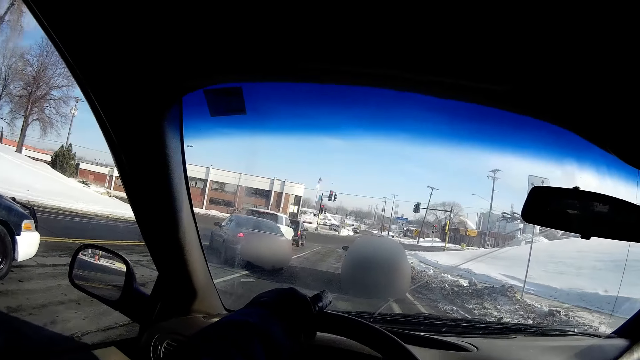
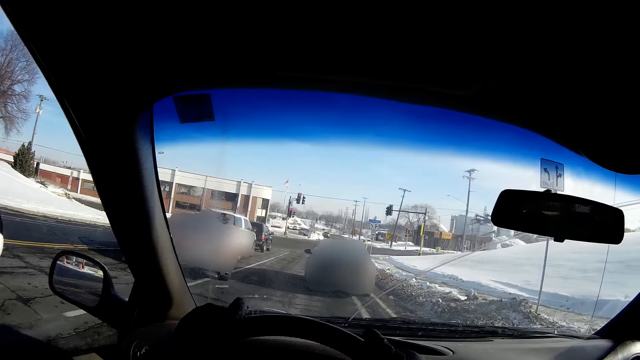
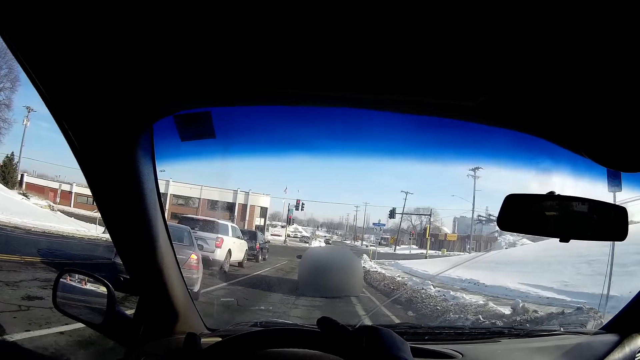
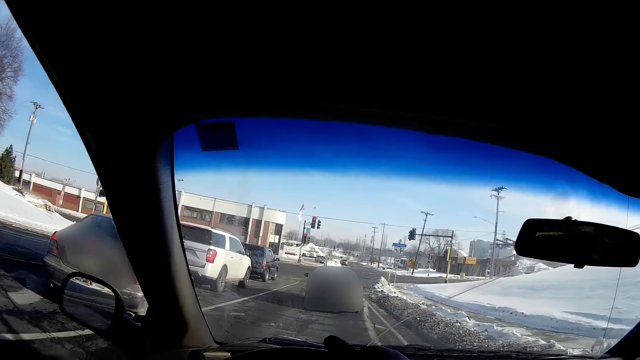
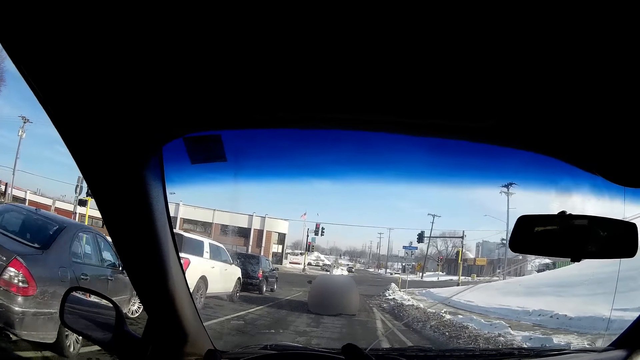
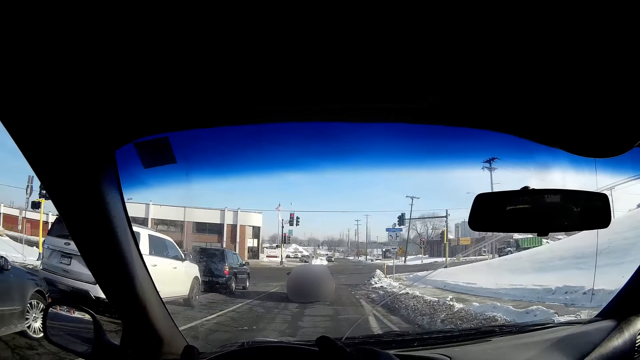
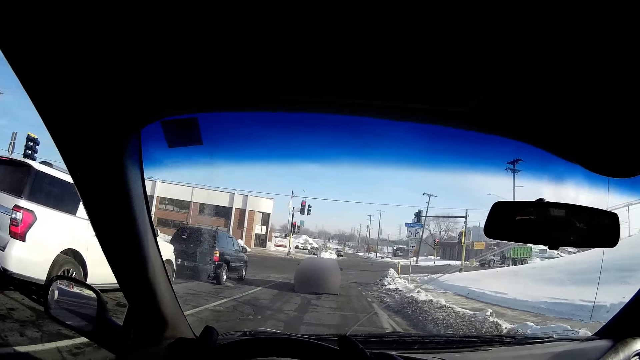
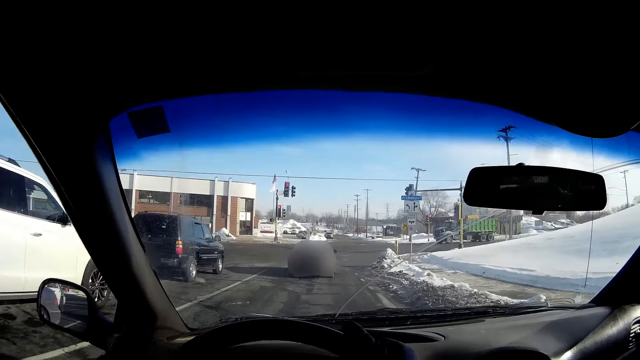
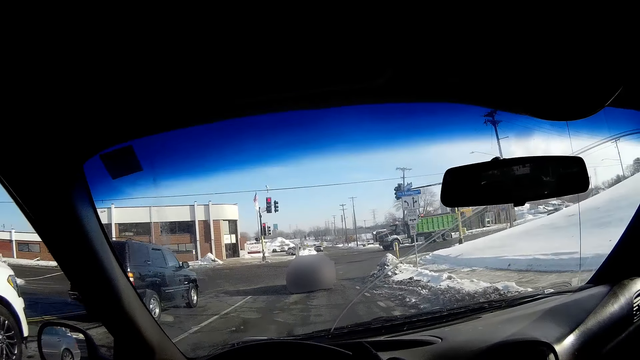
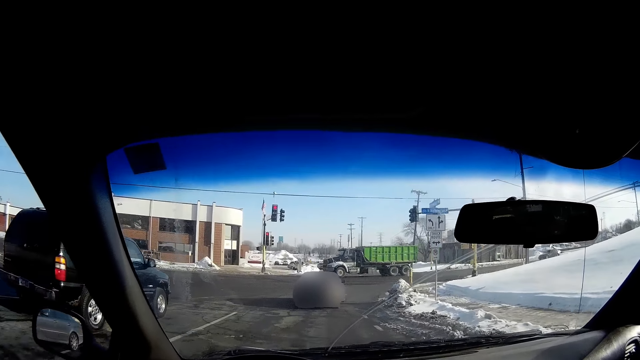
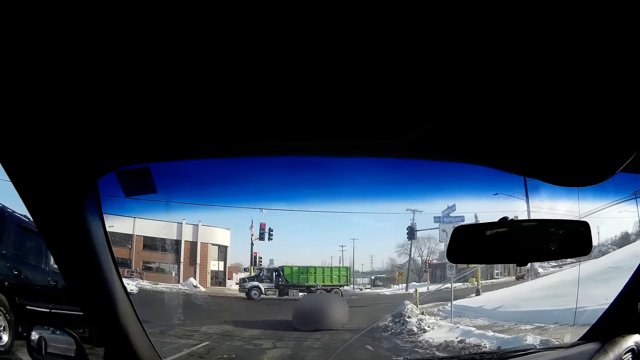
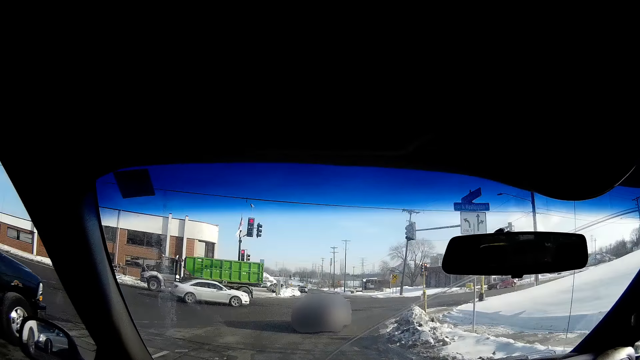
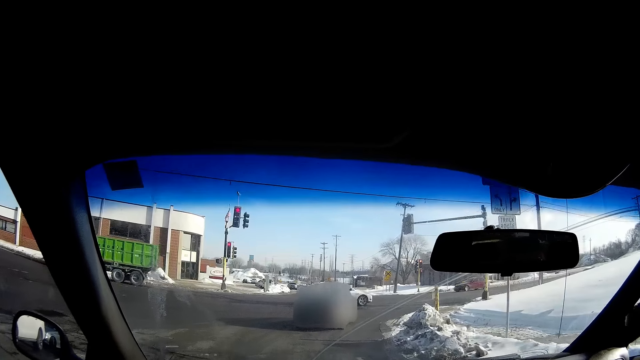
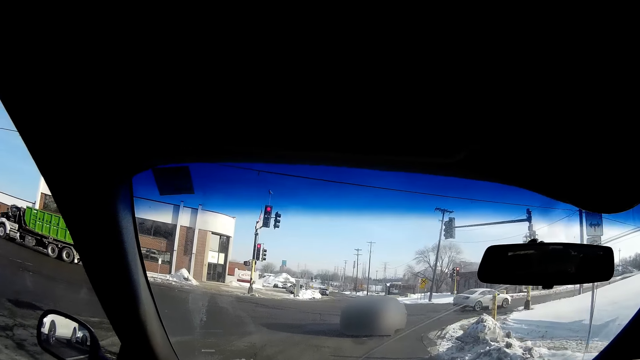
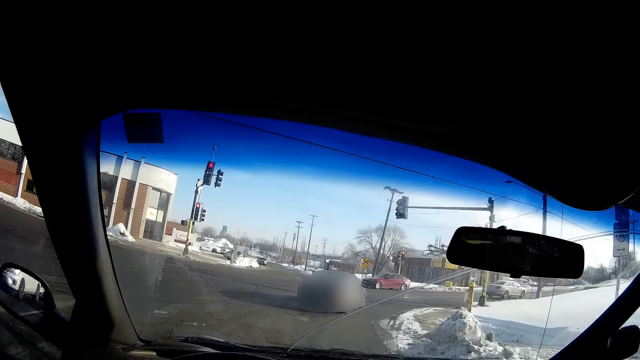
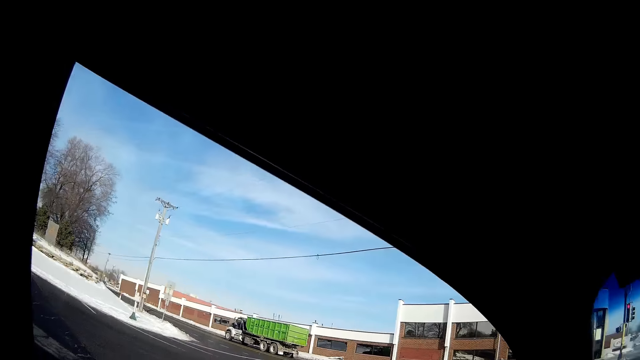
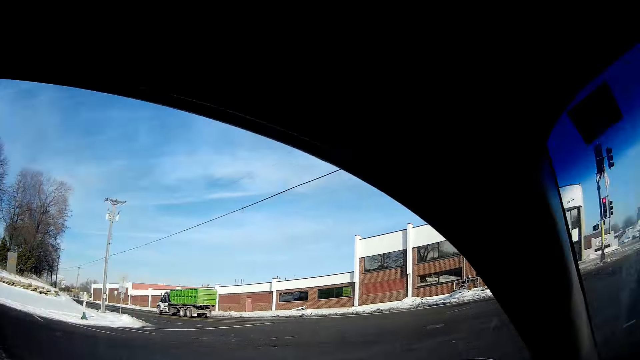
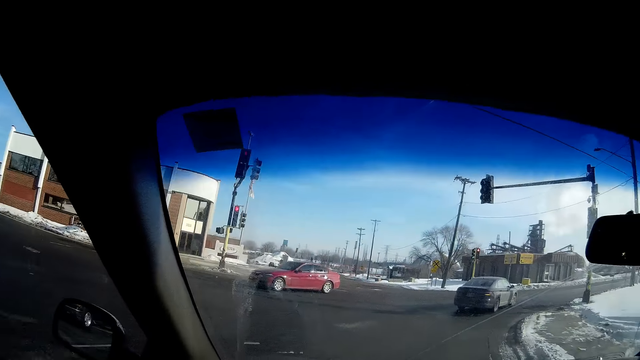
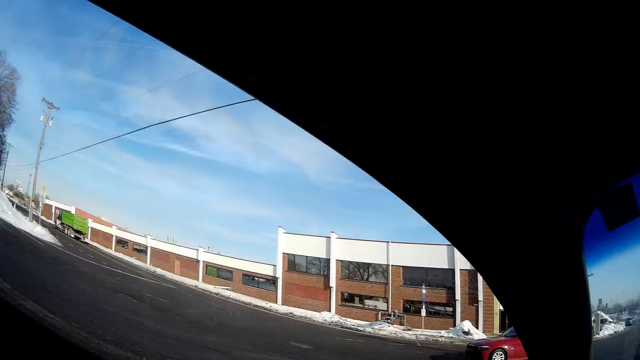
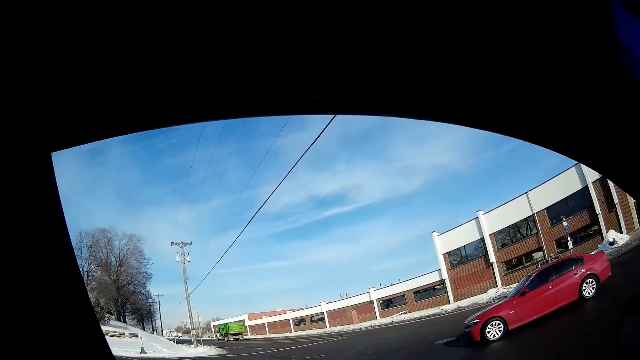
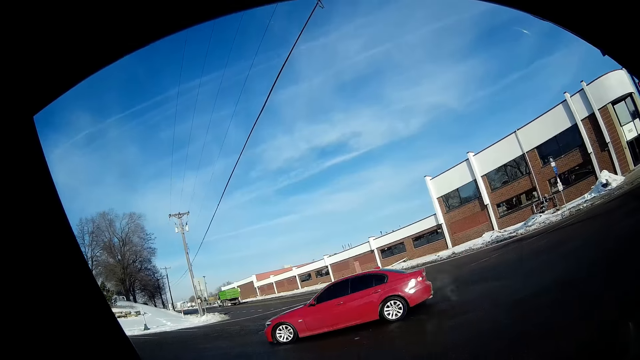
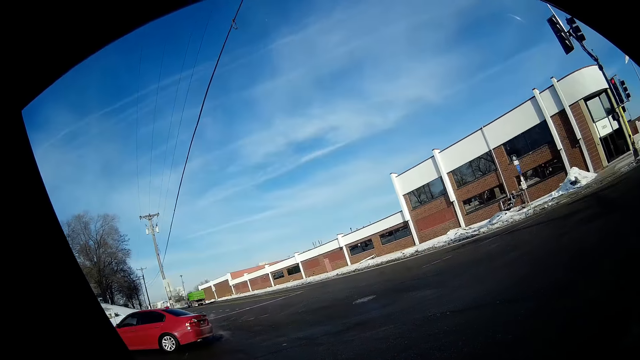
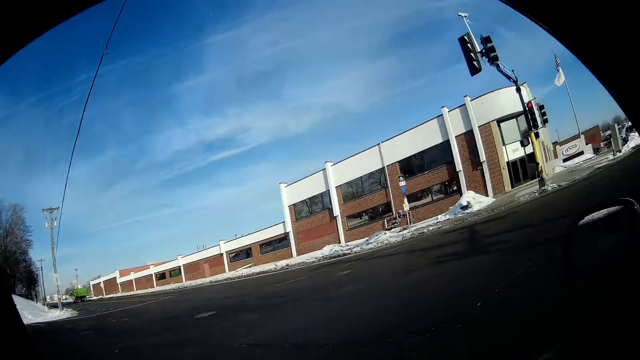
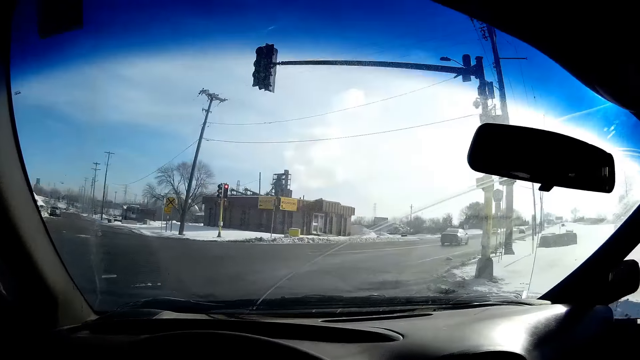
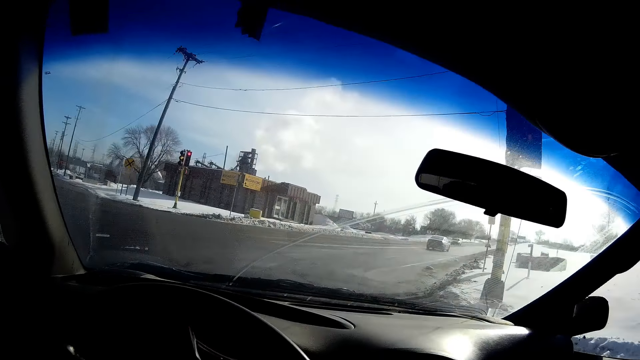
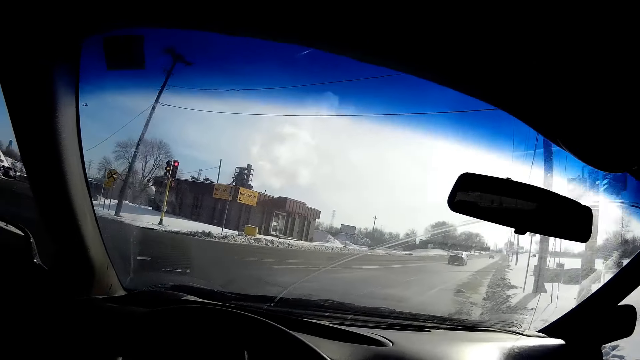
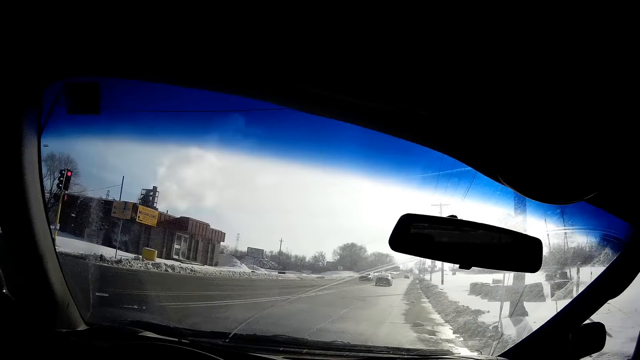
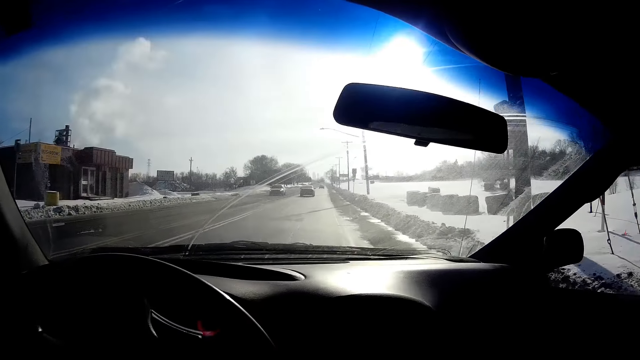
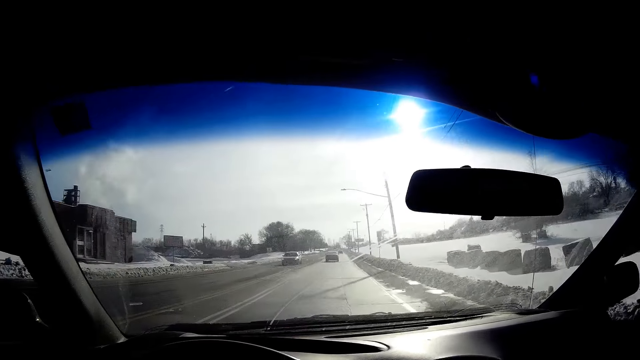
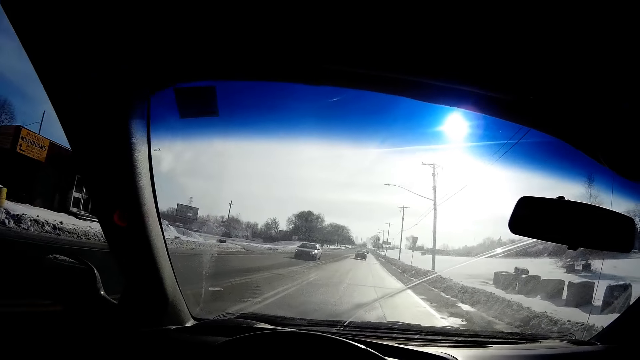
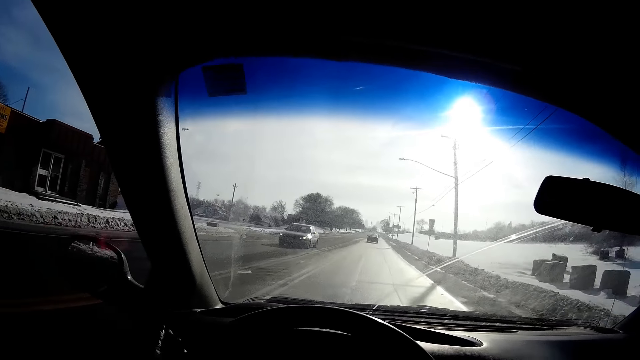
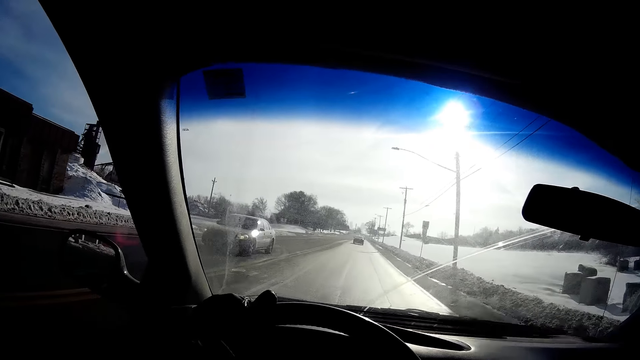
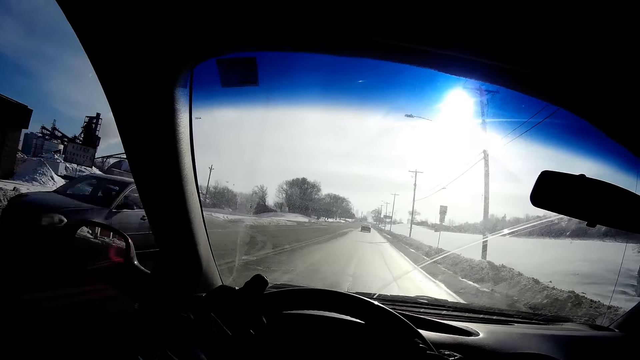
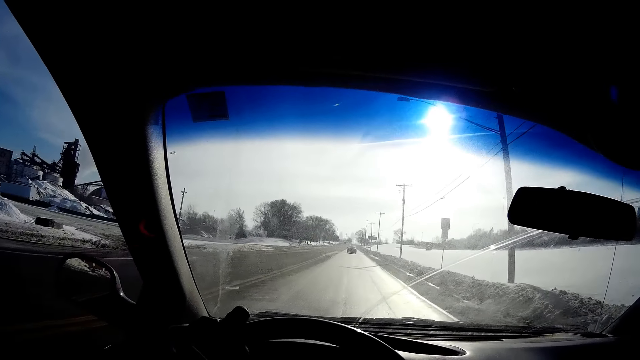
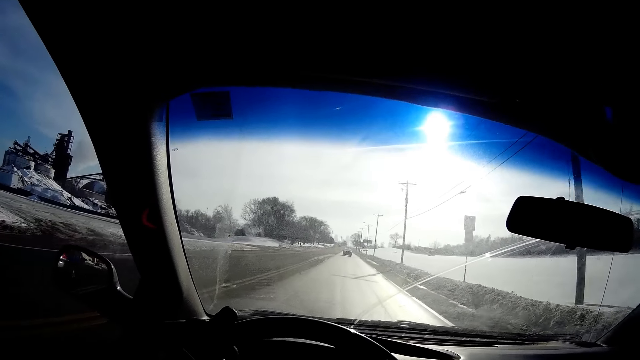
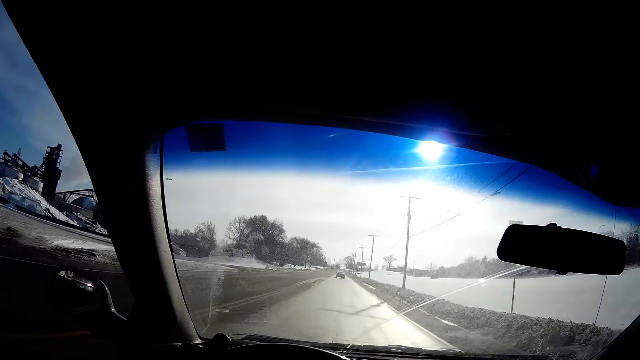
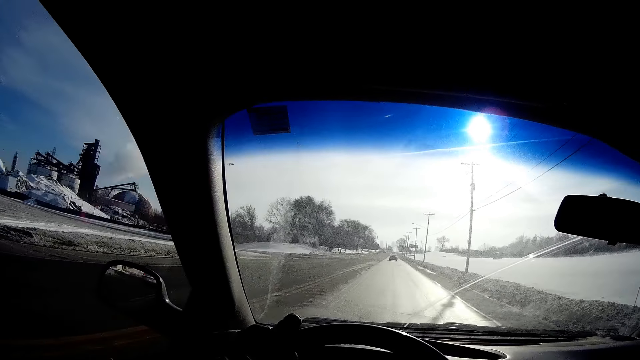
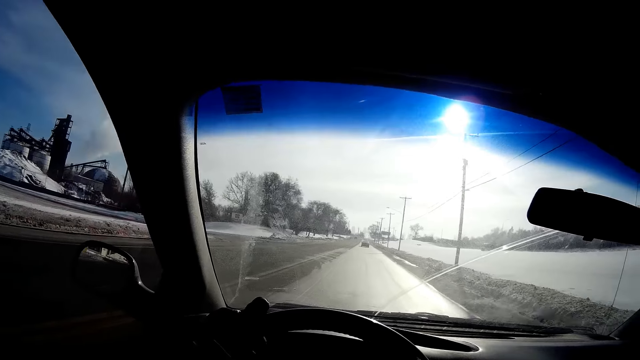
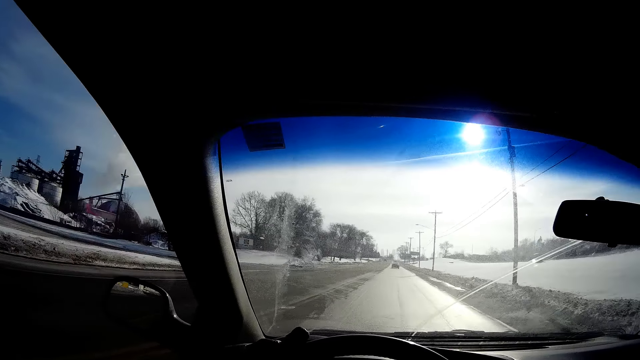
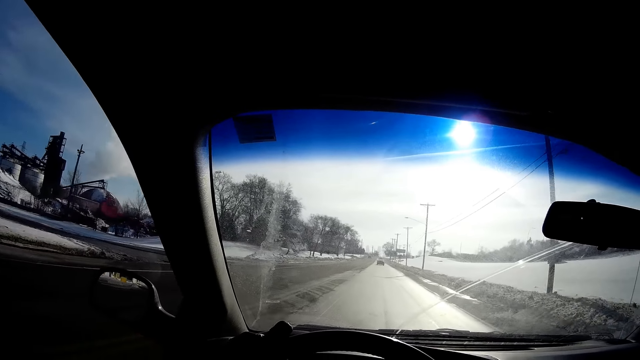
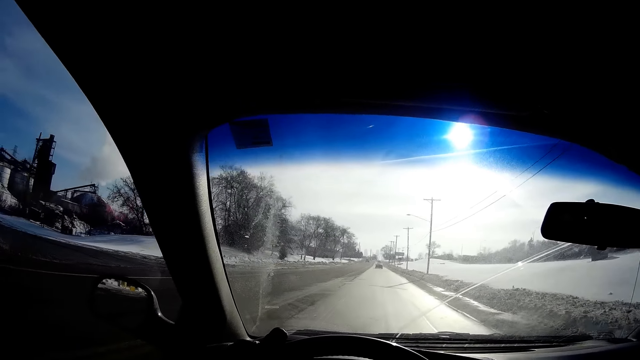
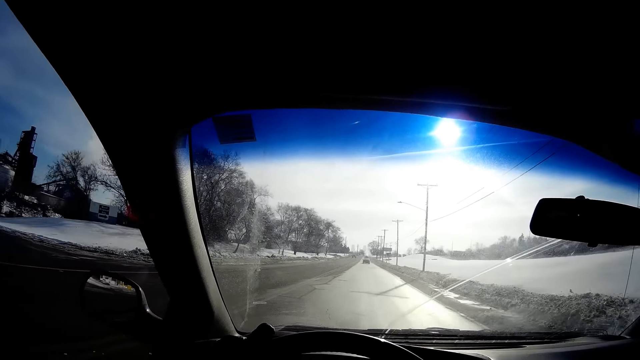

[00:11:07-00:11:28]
The camera wearer turns the steering wheel with both hands. He looks around. He drives the car with his left hand.
